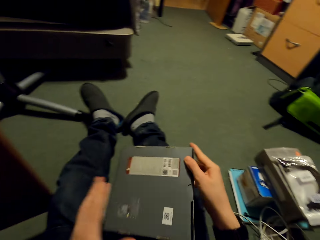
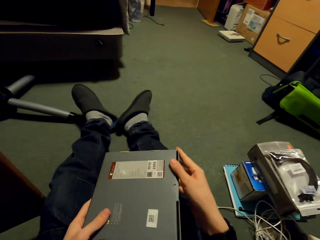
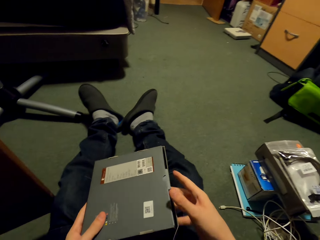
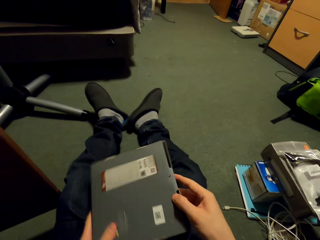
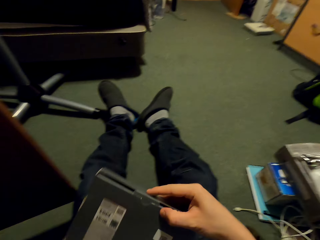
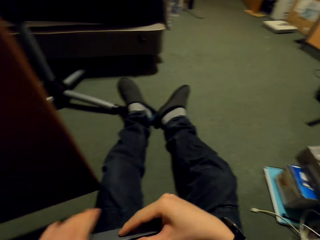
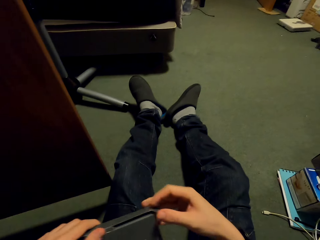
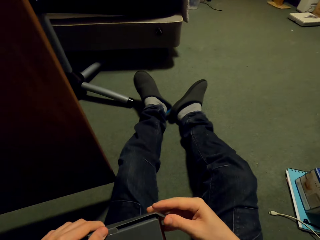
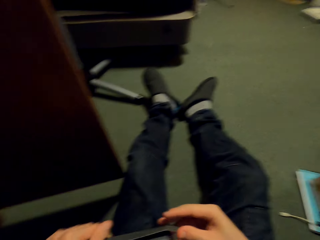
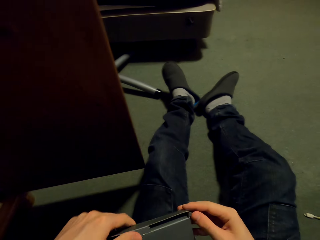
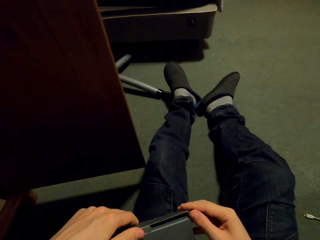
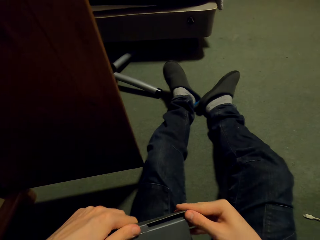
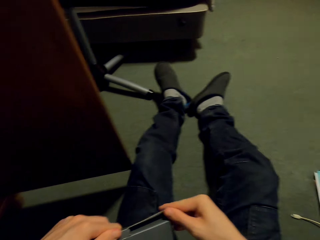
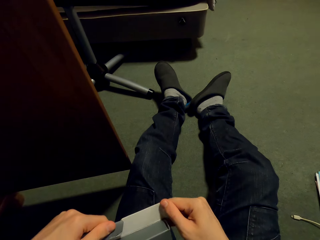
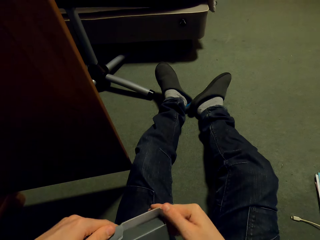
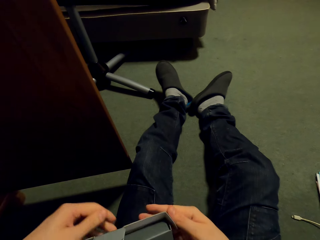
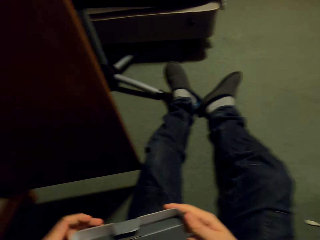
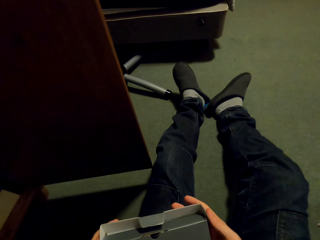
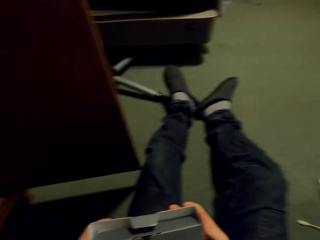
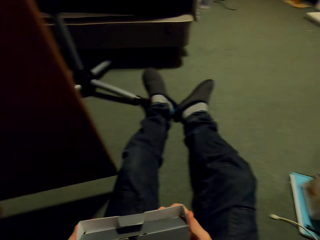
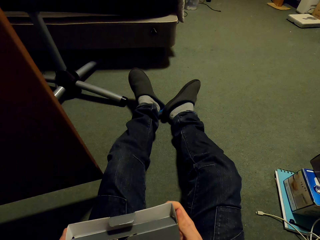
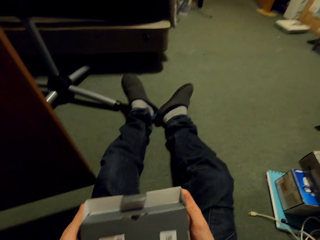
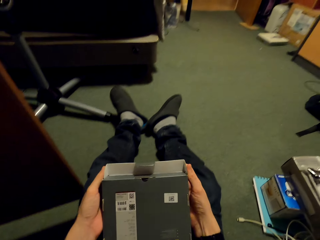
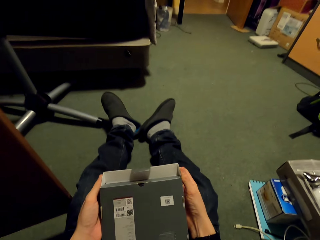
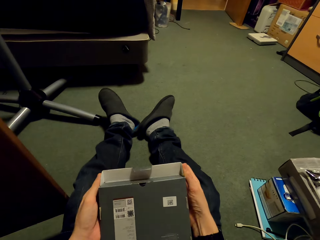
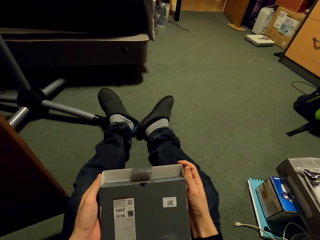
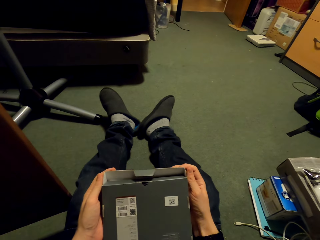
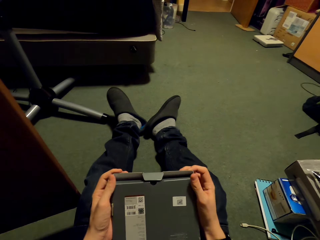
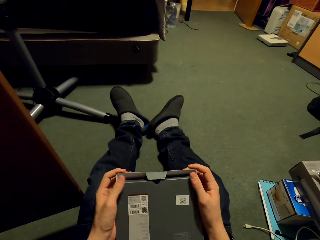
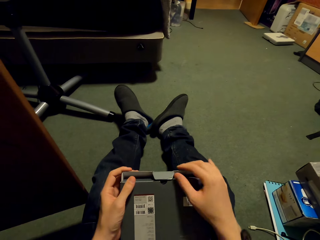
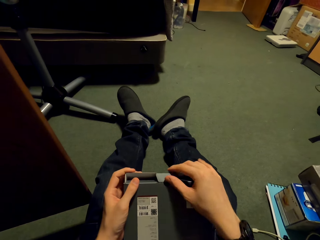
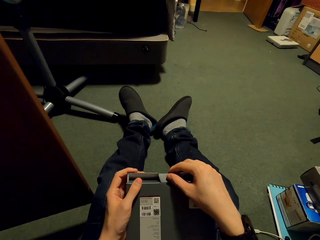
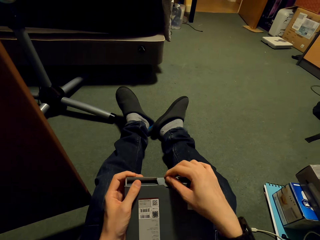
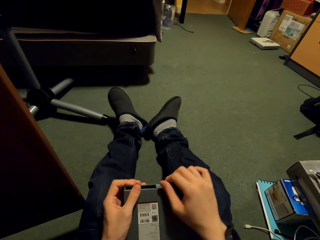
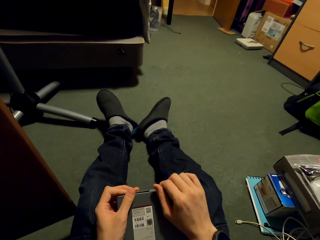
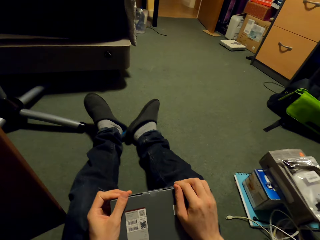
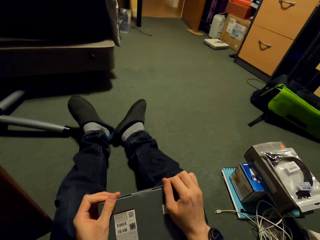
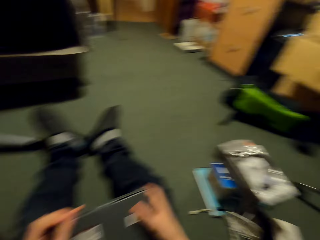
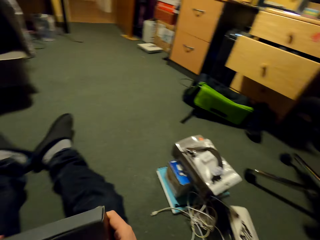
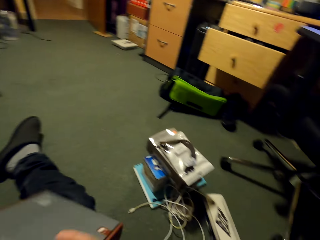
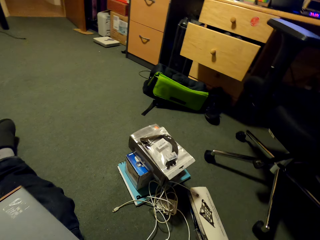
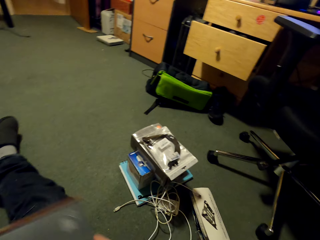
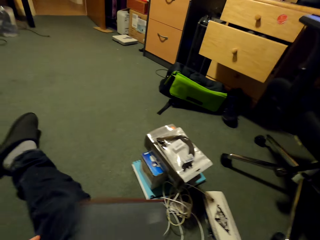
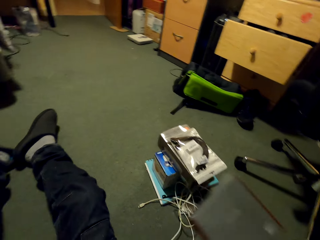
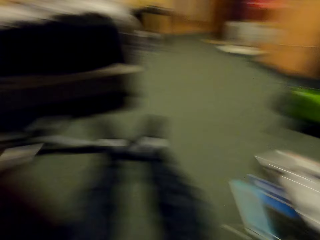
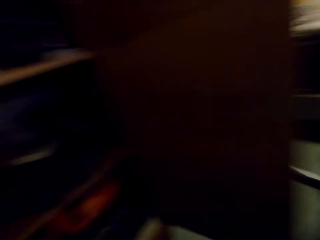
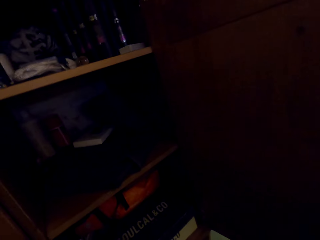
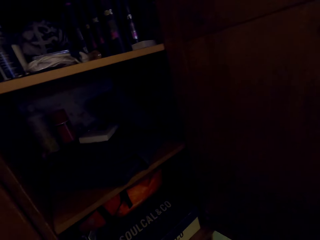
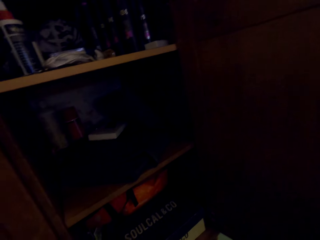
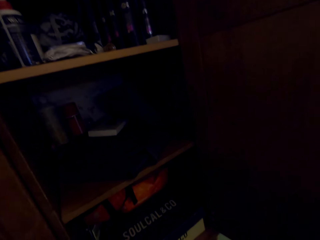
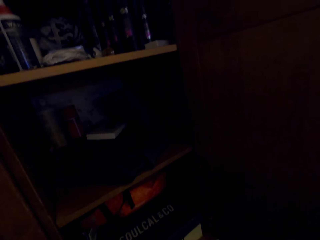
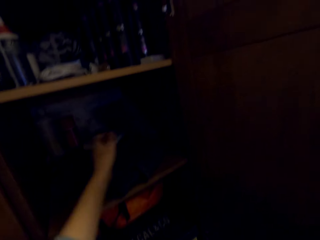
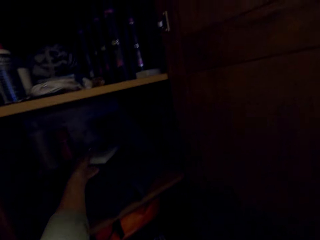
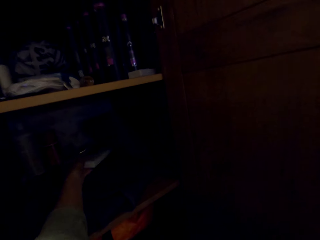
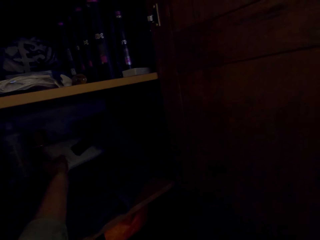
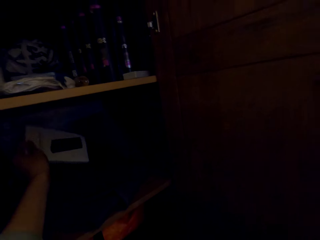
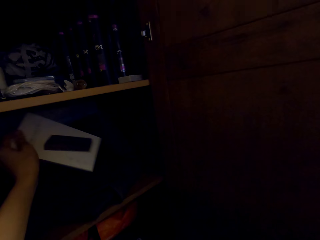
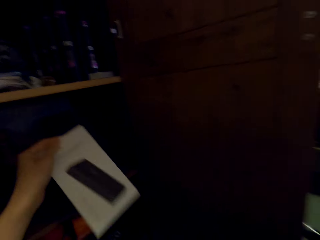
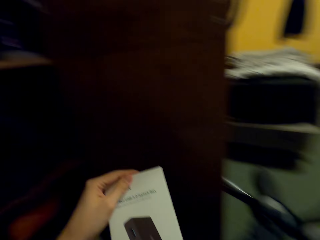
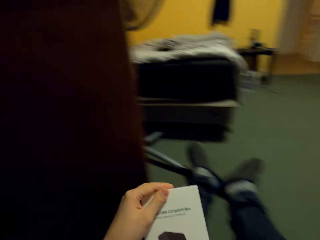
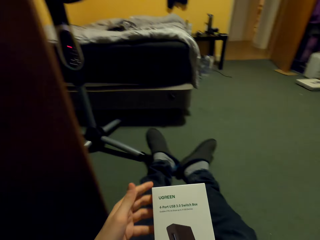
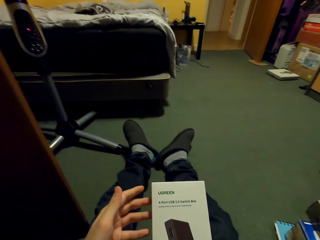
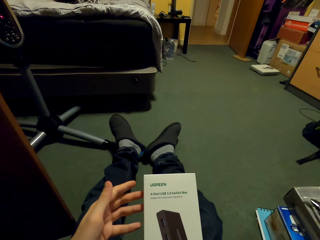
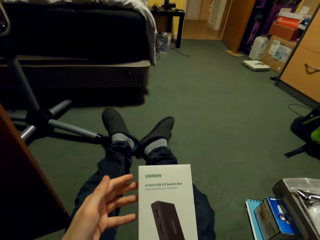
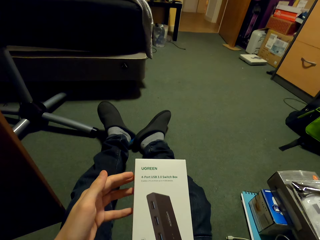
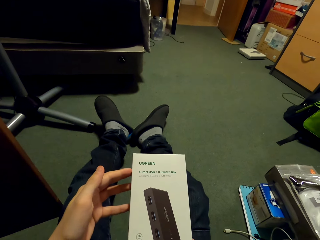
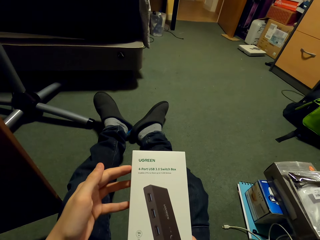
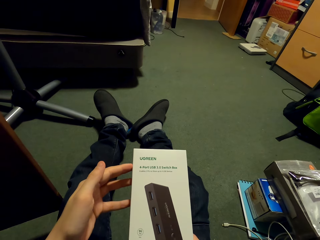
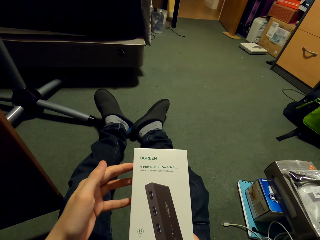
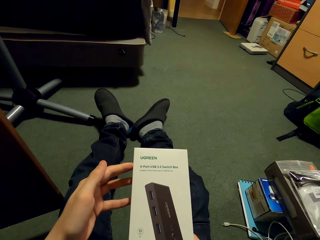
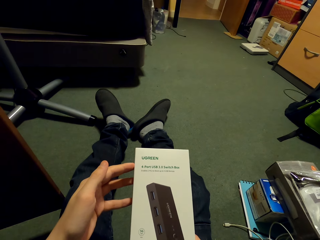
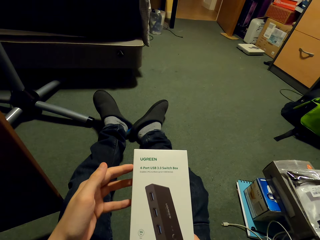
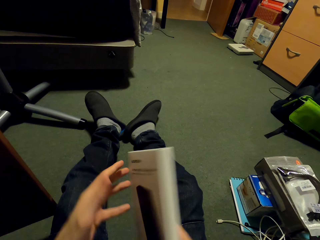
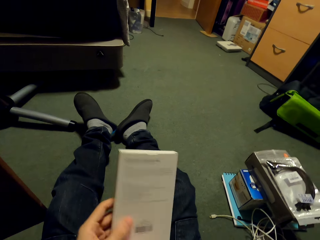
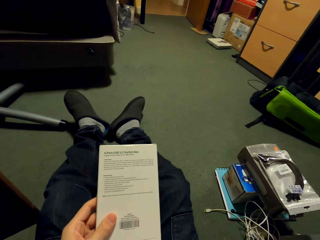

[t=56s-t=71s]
The camera wearer adjusts the cable. They close the box. They put down the box. They pick the box. They pick a paper.

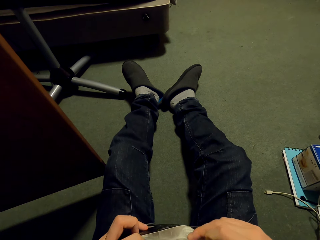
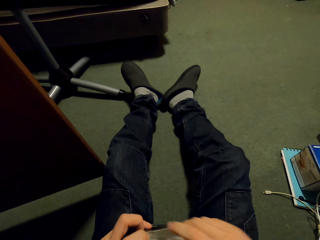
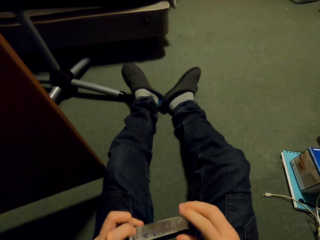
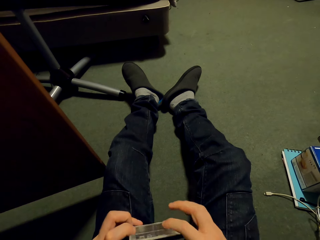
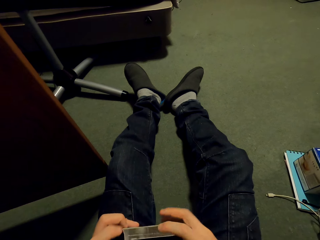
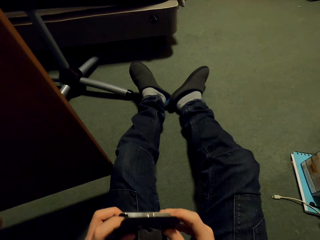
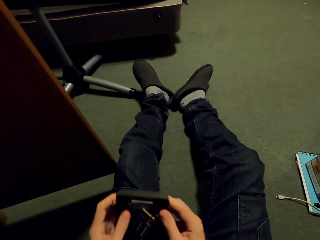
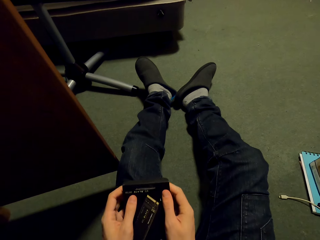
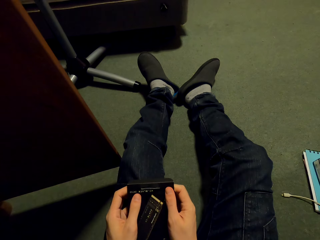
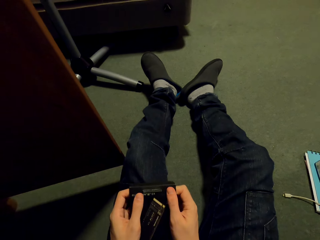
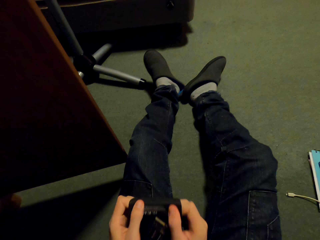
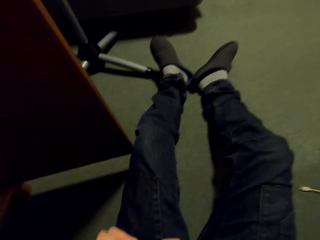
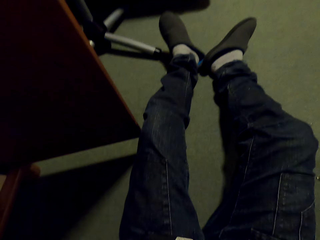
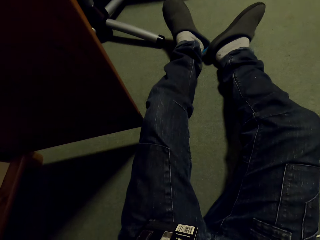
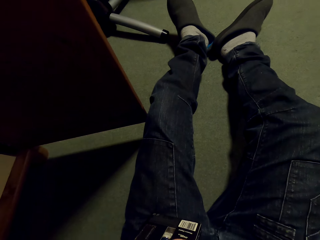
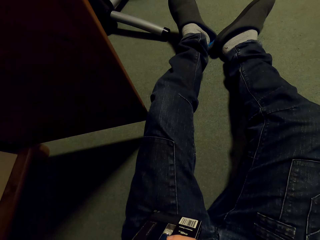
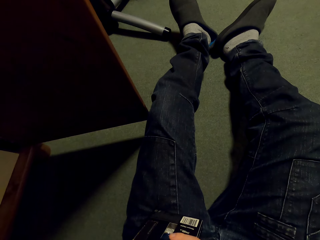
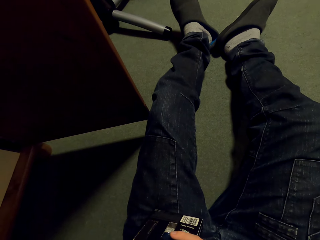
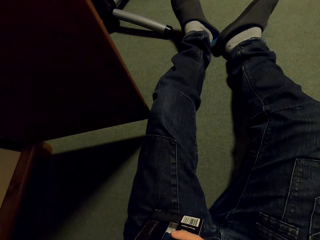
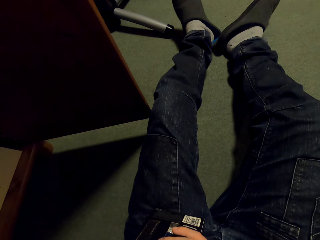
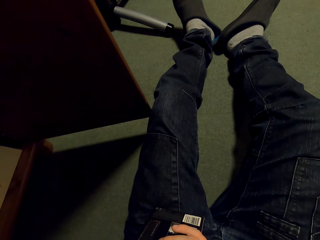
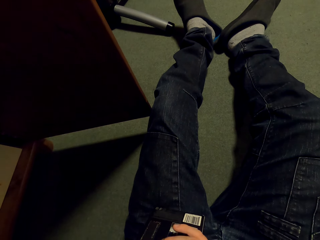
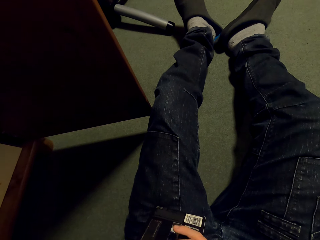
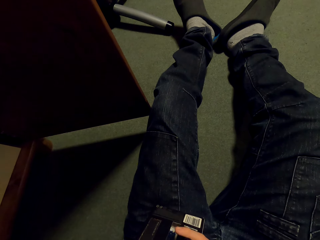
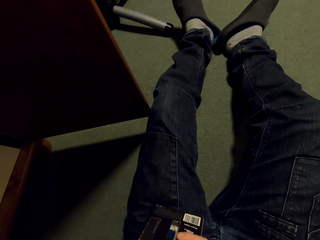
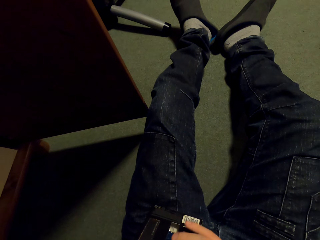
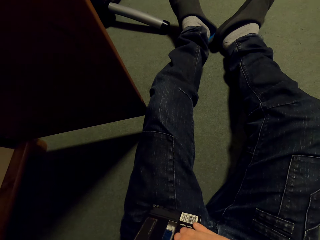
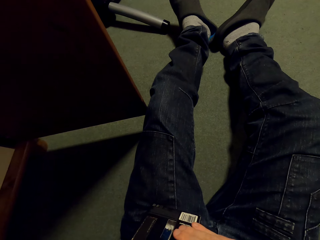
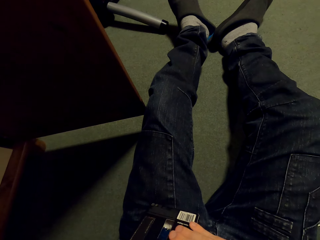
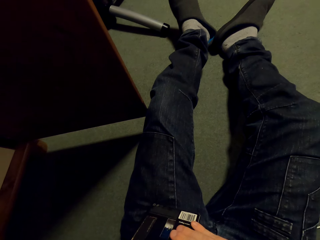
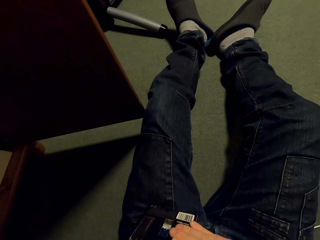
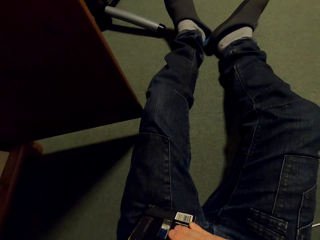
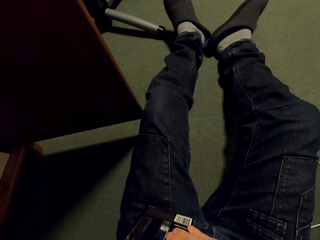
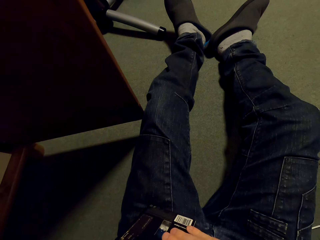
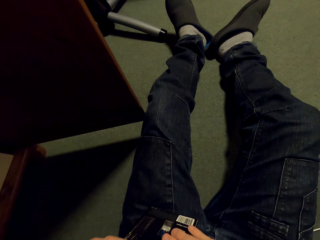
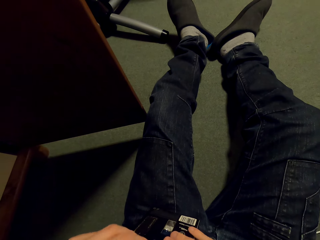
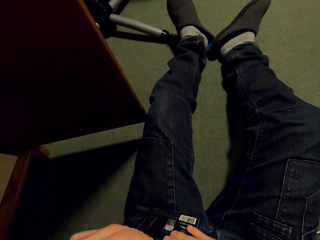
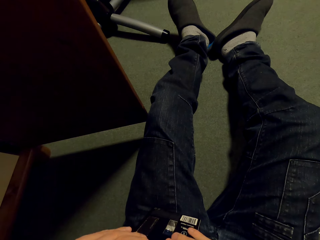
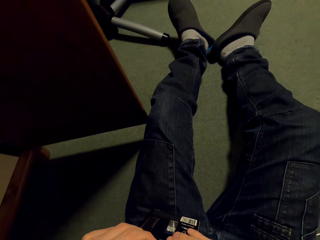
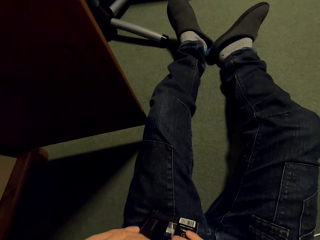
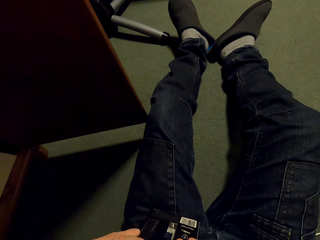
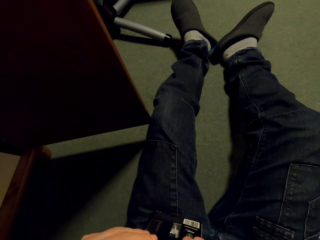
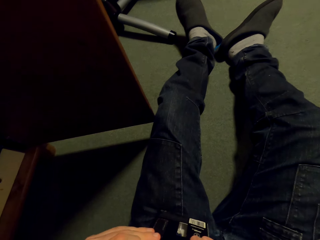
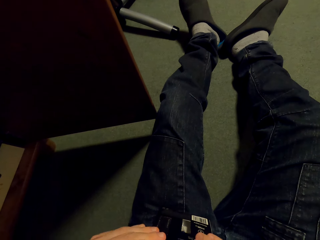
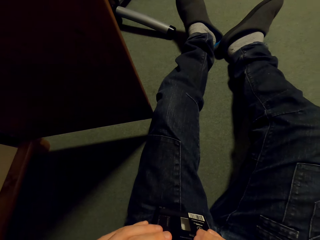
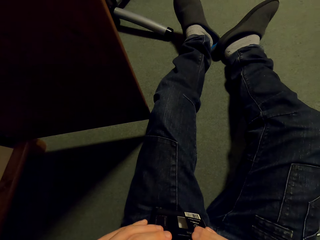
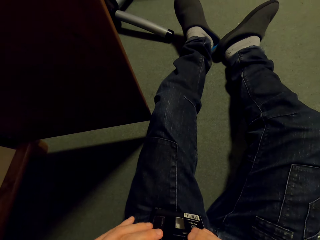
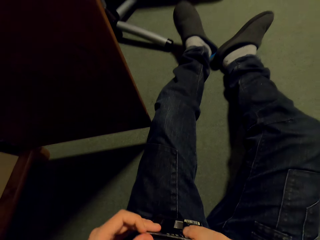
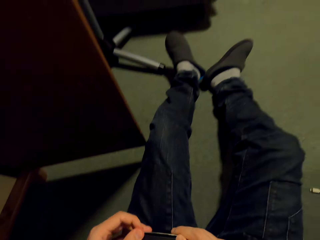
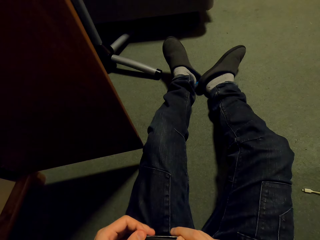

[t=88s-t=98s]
The camera wearer puts something in the box. They close the box.
